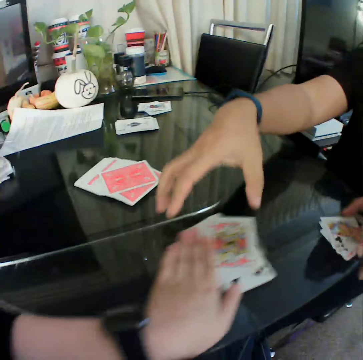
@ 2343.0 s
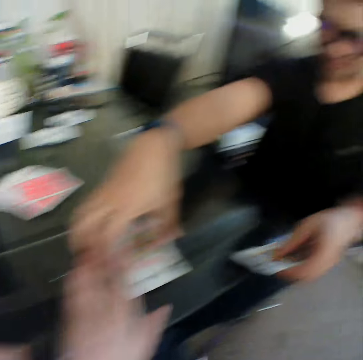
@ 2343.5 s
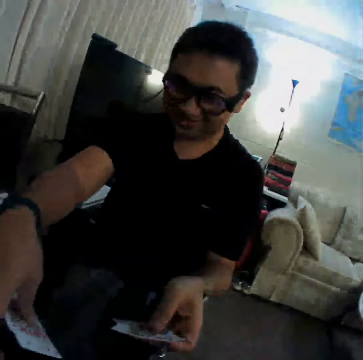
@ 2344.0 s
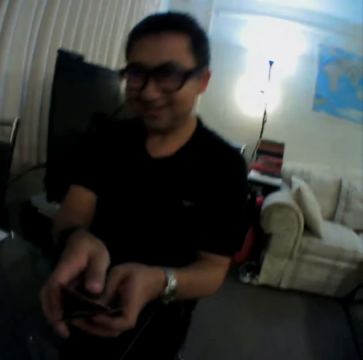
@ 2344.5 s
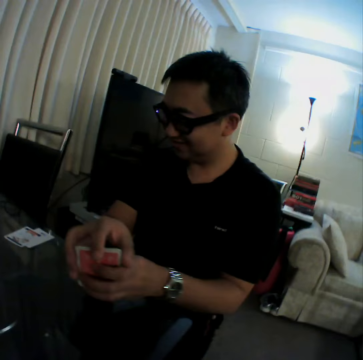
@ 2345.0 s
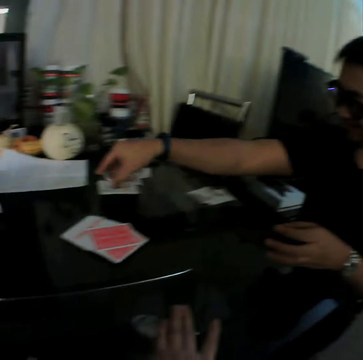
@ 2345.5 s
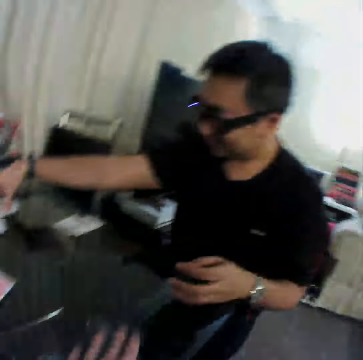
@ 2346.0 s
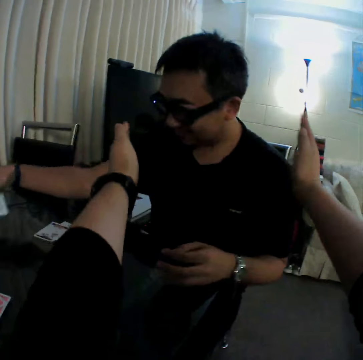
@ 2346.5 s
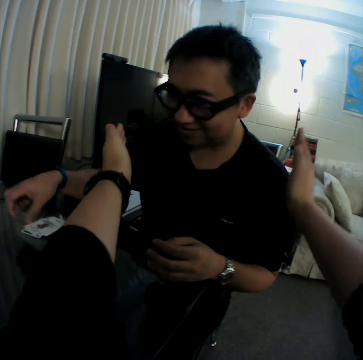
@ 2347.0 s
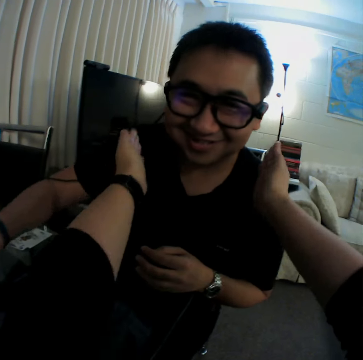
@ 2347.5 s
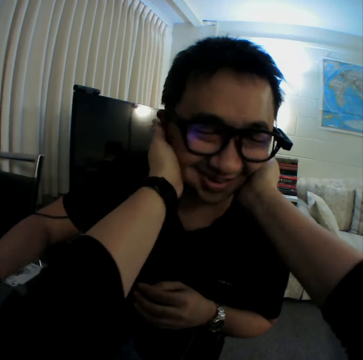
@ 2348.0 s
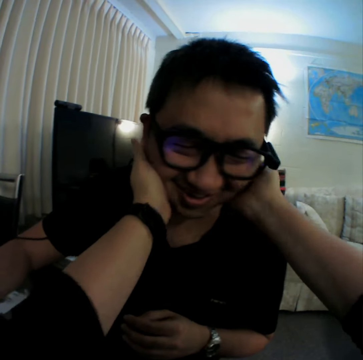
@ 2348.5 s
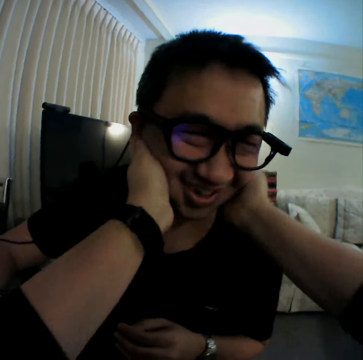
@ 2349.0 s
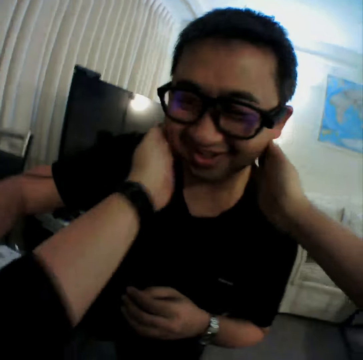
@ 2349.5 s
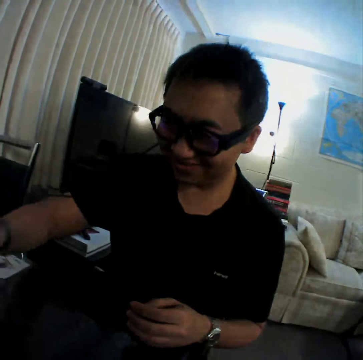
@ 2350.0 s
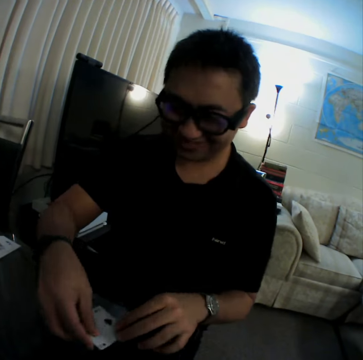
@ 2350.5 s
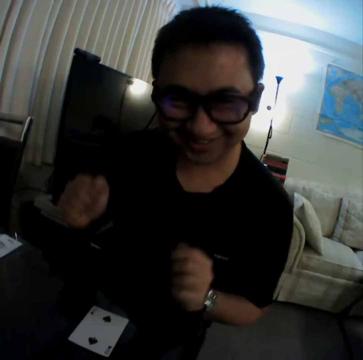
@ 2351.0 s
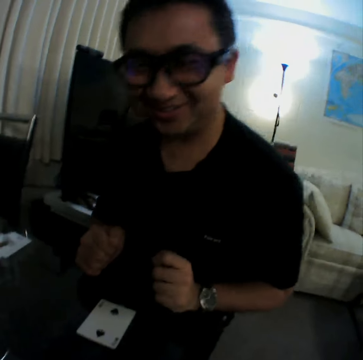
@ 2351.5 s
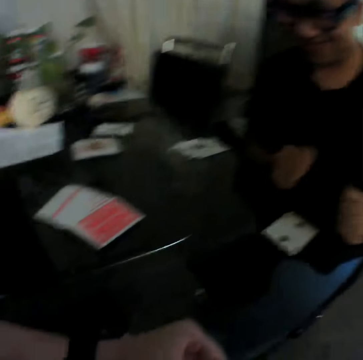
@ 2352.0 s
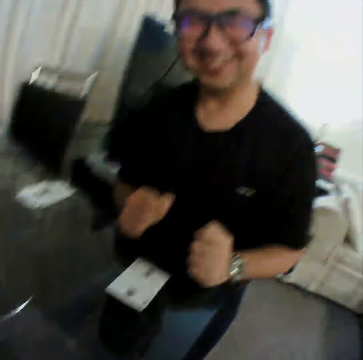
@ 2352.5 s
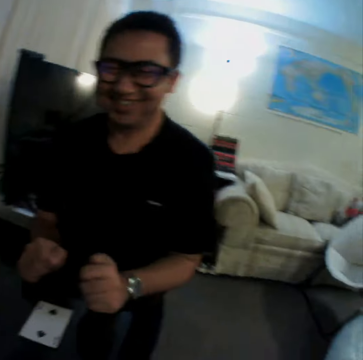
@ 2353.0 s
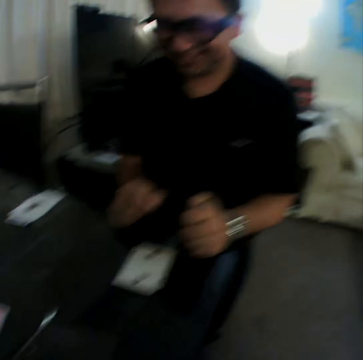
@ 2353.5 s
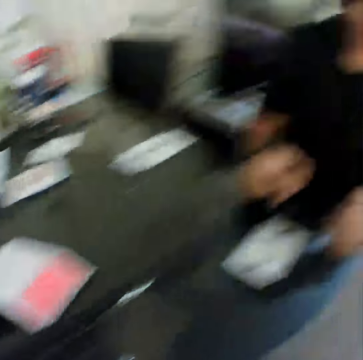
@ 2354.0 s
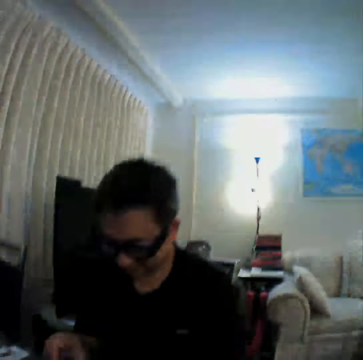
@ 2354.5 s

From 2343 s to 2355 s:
The camera wearer moves the cards on the table with his left hand. A man gathers the cards on the table with his hands. The man collects the cards. He places the card in his right hand on the table. The camera wearer stretches his hands. The man places the card in his right hand on the table. The camera wearer places his hands on the man's cheeks. He twists the man's neck. He pulls his hands off the man's neck. The man places the card in his right hand on the table. He laughs.

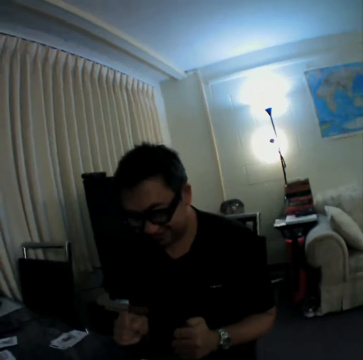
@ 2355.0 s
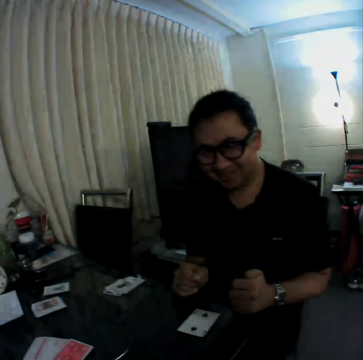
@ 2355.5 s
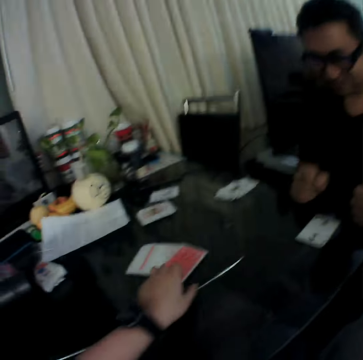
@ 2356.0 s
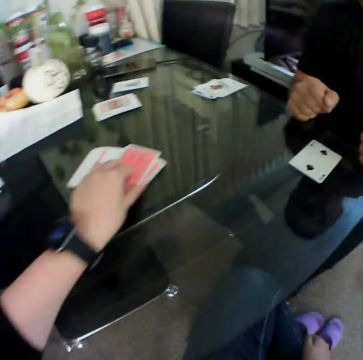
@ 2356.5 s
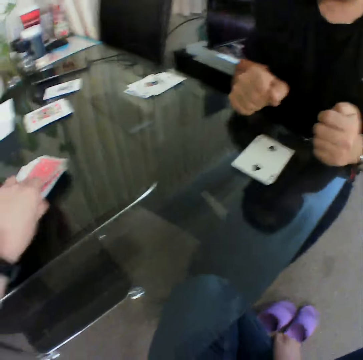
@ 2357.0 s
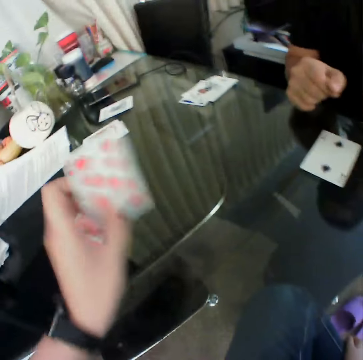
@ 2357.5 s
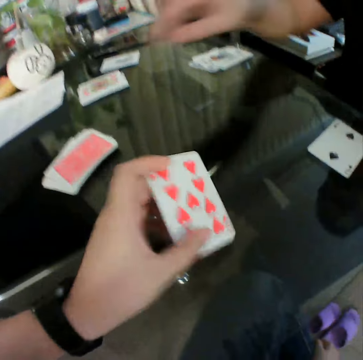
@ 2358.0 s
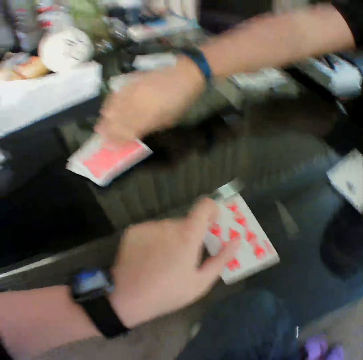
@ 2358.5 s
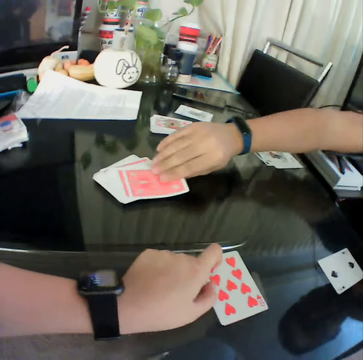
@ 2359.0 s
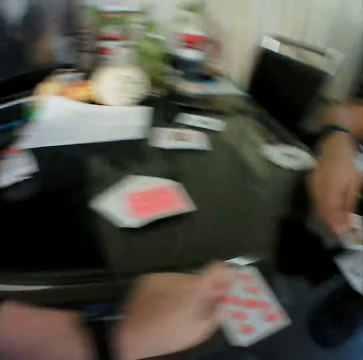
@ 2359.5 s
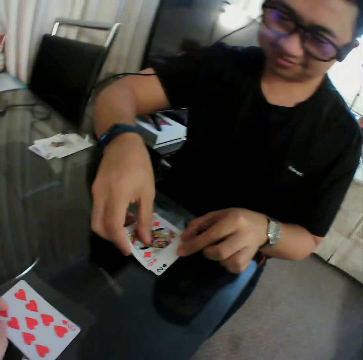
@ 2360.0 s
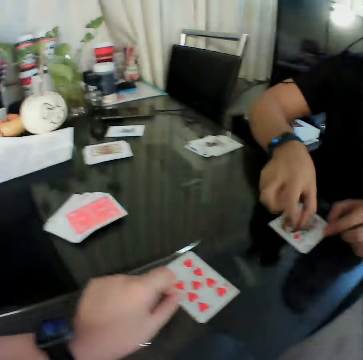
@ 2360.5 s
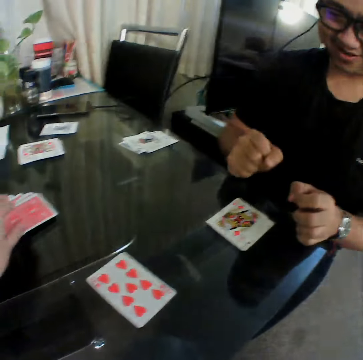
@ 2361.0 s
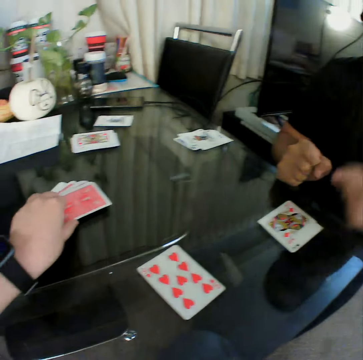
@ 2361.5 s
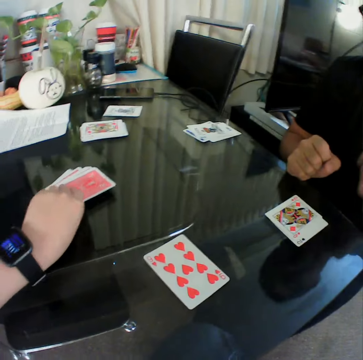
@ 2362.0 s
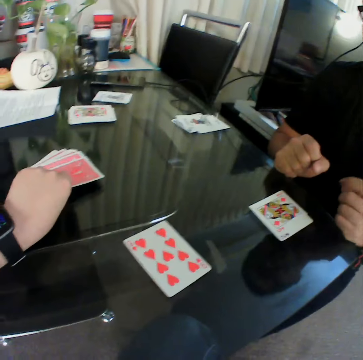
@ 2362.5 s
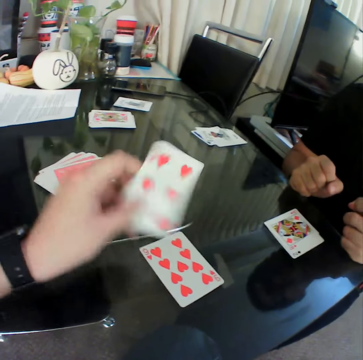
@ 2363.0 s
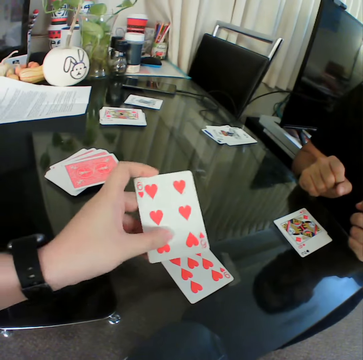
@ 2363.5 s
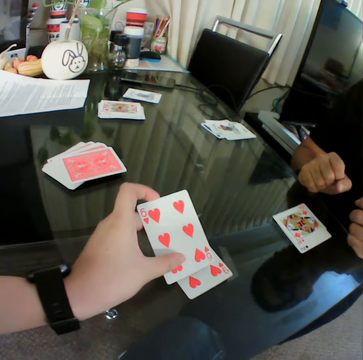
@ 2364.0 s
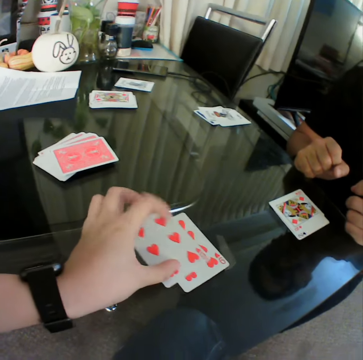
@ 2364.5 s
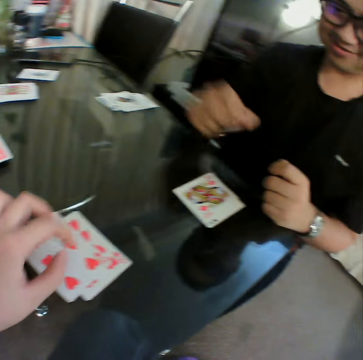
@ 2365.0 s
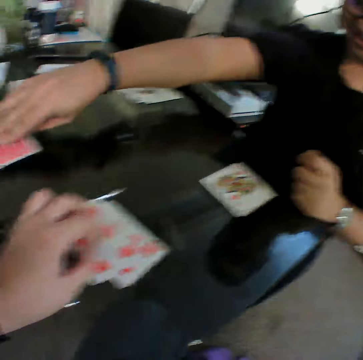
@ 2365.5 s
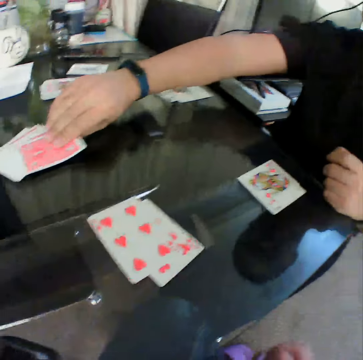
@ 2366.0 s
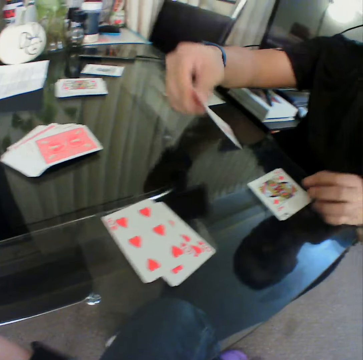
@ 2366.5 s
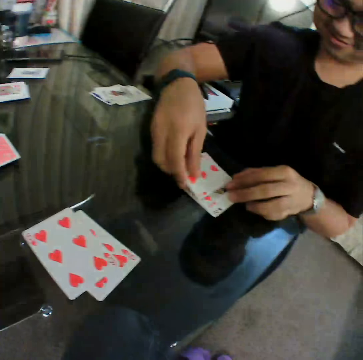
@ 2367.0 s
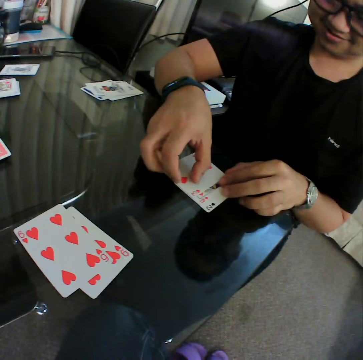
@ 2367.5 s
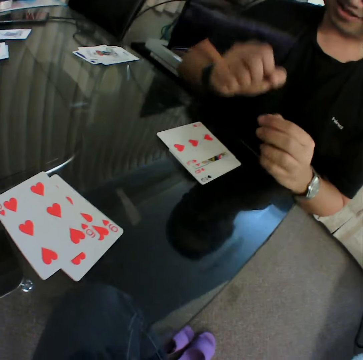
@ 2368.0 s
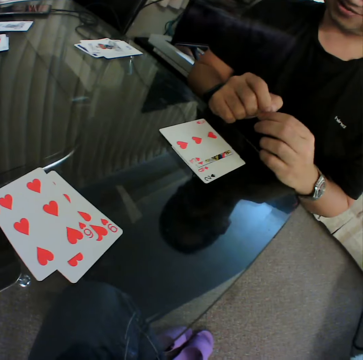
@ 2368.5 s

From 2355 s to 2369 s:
The camera wearer picks a card from the deck of cards on the table with his left hand. He checks the card. He places the card in his left hand on the table. A man picks a card from the deck of cards on the table with his right hand. The man places the card in his right hand on the table. The camera wearer picks a card from the deck of cards on the table with his left hand. He checks the card. He places the card in his left hand on the table. The man picks a card from the deck of cards on the table with his right hand. The man places the card in his right hand on the table.

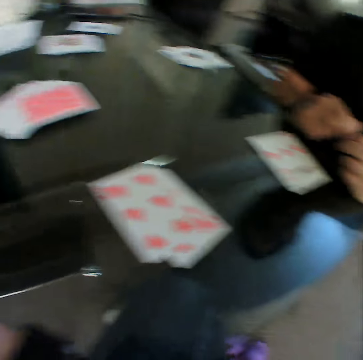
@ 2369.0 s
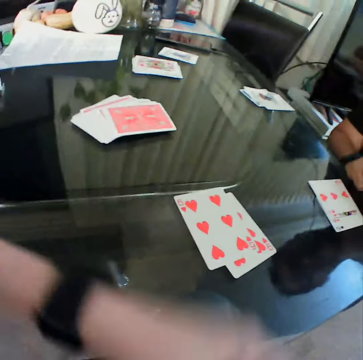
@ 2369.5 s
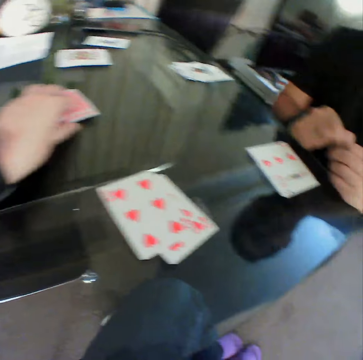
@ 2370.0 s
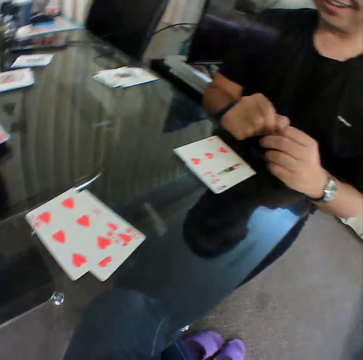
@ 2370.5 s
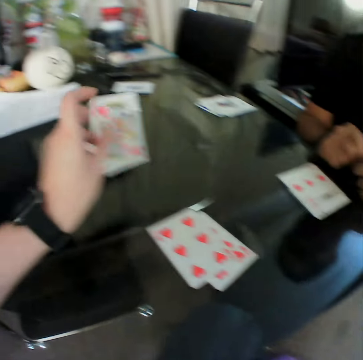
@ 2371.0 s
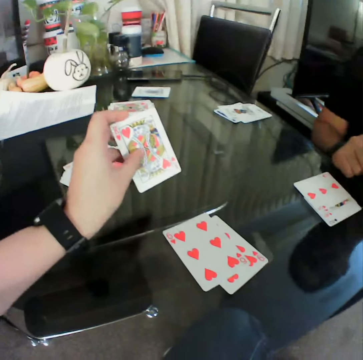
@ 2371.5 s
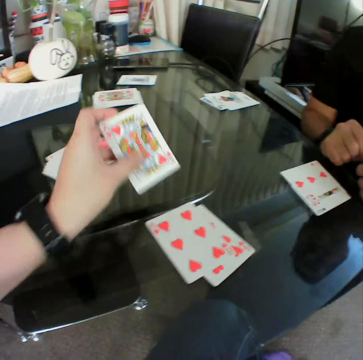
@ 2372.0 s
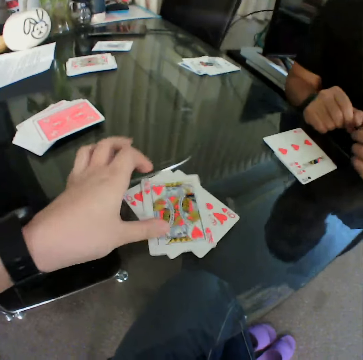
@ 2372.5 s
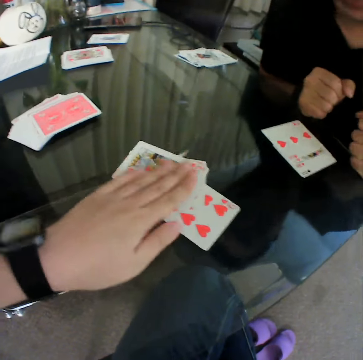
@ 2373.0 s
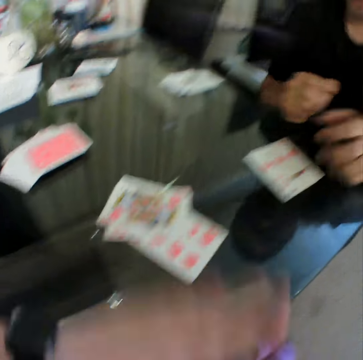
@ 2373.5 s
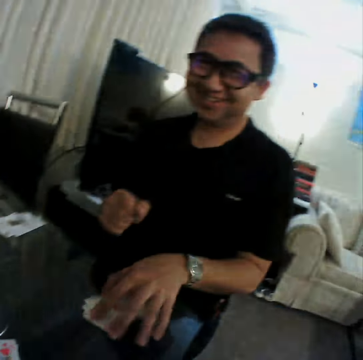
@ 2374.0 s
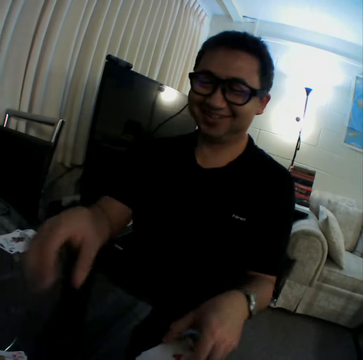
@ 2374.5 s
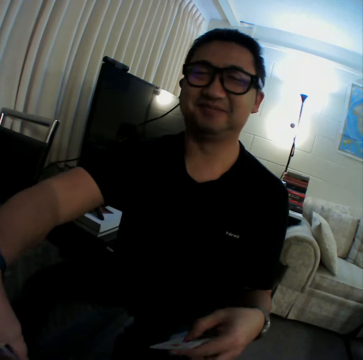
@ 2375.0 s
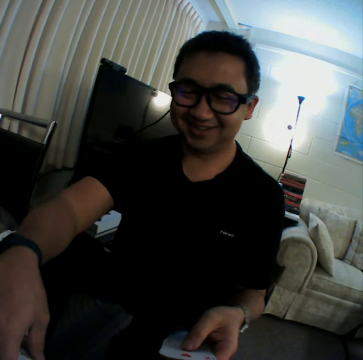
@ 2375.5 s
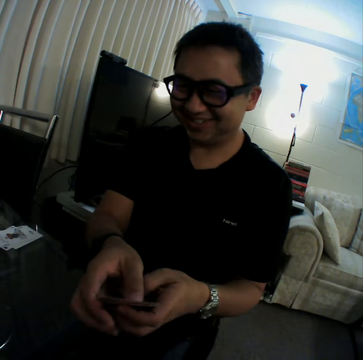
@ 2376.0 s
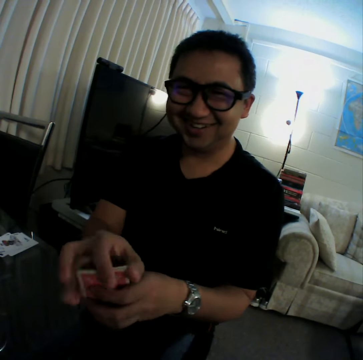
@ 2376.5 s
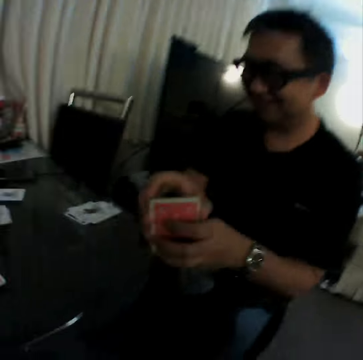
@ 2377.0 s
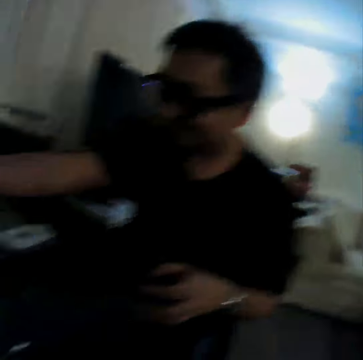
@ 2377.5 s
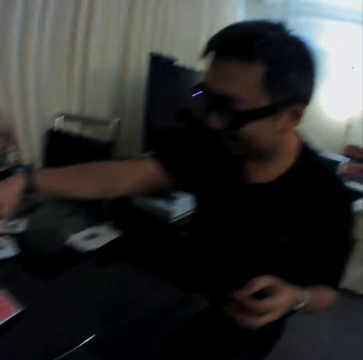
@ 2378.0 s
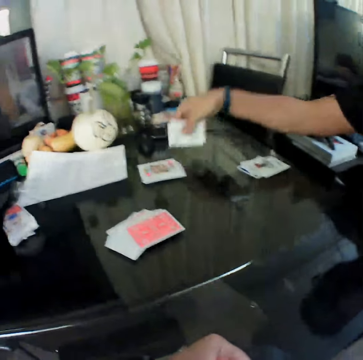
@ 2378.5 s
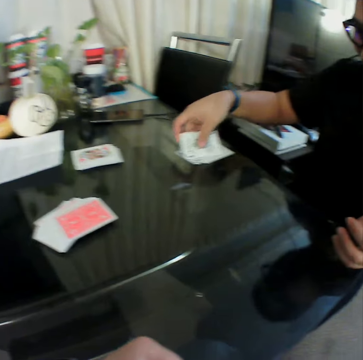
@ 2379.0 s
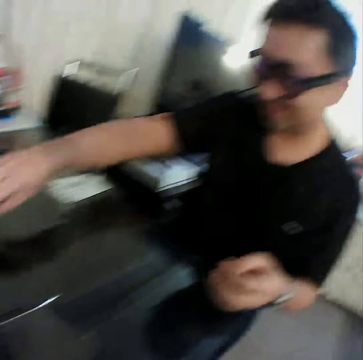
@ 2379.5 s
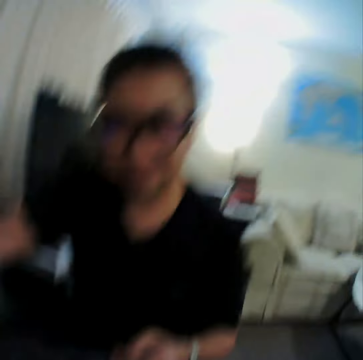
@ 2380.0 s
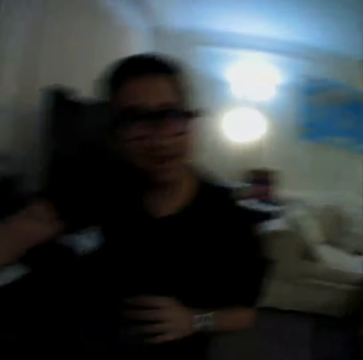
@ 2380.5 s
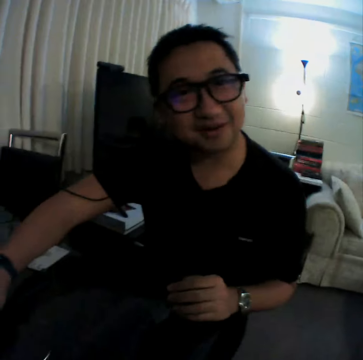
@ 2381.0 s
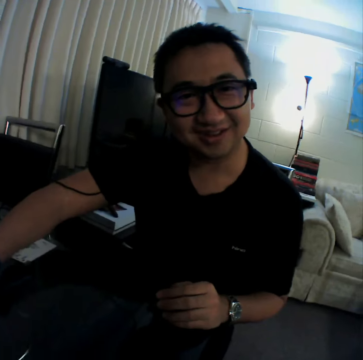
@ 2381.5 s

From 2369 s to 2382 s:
The camera wearer picks a card from the deck of cards on the table with his left hand. He checks the card. He places the card in his left hand on the table. He taps the cards on the table with his left hand. A man gathers the cards on the table with his hands. The man pulls the cards aside. The man picks a card. The man holds the card with both hands. The man places the card in his right hand on the table.
